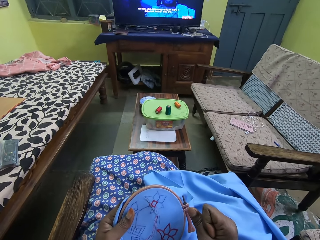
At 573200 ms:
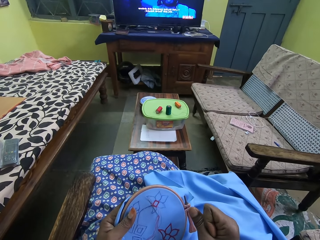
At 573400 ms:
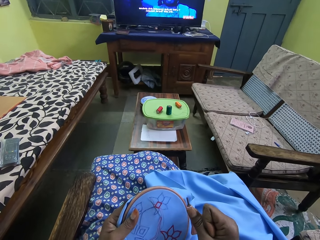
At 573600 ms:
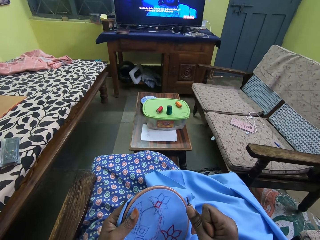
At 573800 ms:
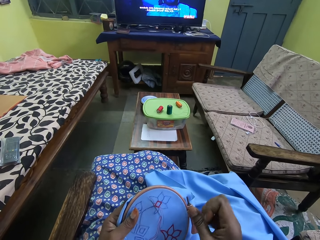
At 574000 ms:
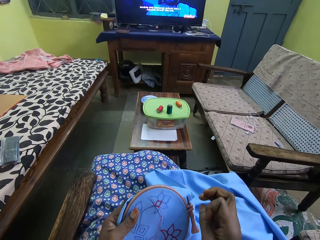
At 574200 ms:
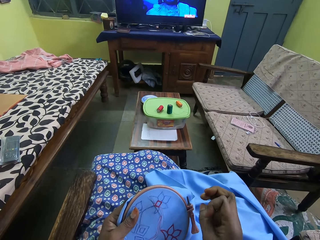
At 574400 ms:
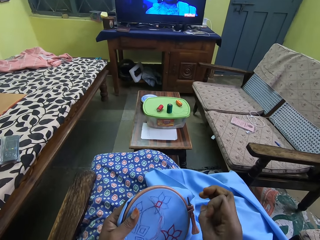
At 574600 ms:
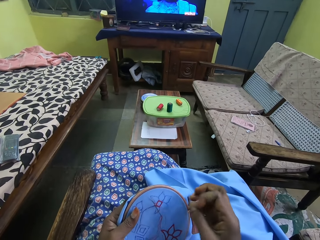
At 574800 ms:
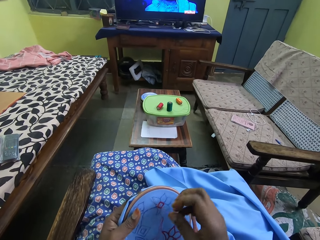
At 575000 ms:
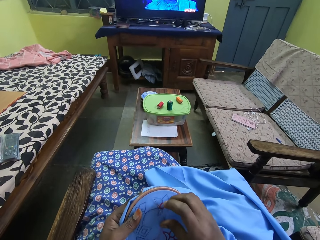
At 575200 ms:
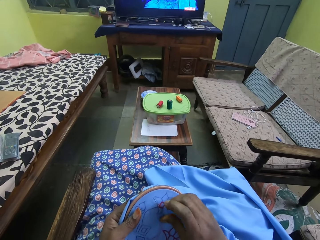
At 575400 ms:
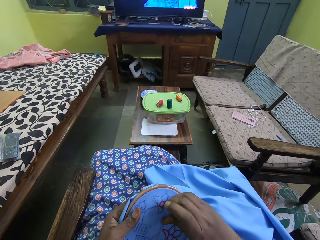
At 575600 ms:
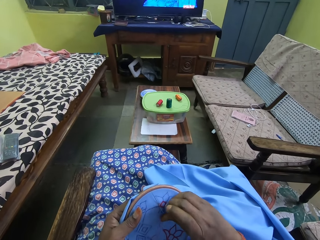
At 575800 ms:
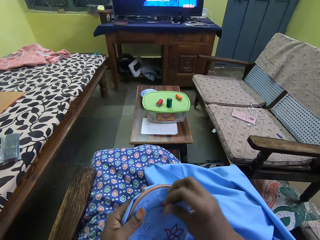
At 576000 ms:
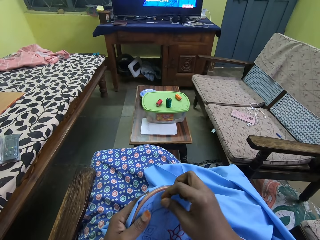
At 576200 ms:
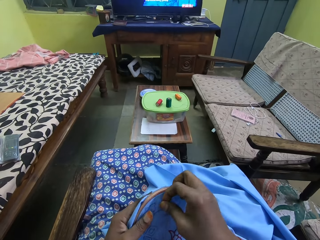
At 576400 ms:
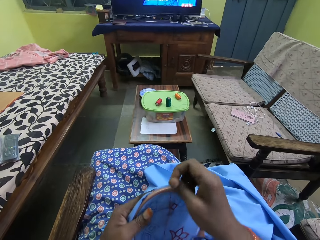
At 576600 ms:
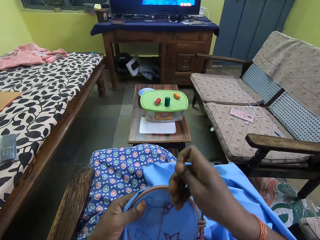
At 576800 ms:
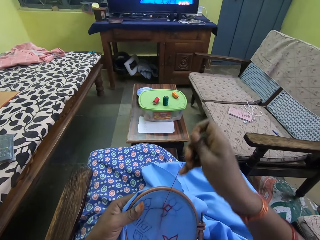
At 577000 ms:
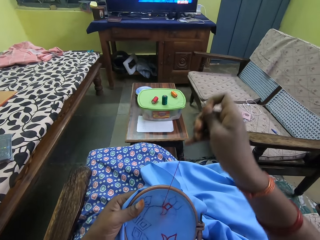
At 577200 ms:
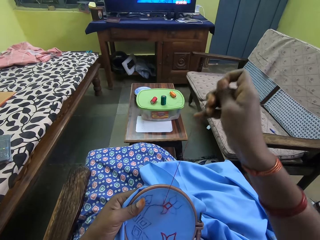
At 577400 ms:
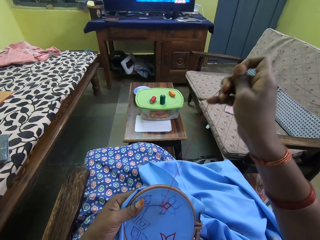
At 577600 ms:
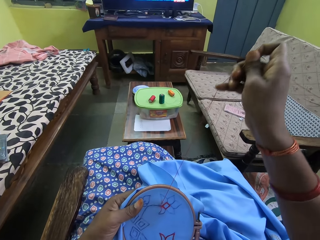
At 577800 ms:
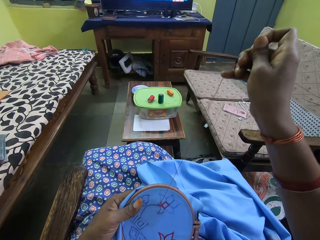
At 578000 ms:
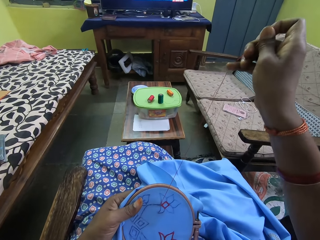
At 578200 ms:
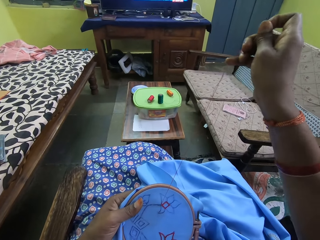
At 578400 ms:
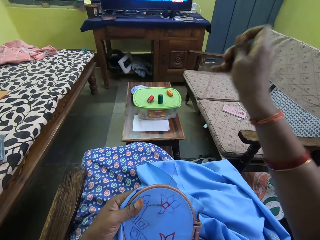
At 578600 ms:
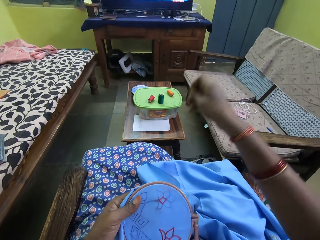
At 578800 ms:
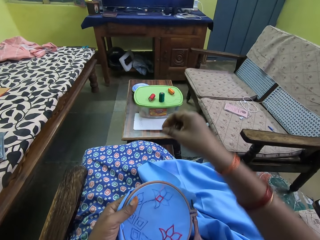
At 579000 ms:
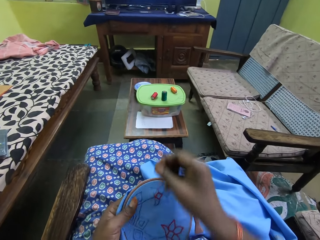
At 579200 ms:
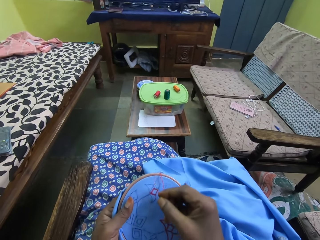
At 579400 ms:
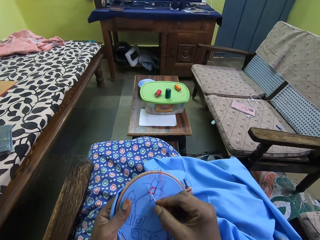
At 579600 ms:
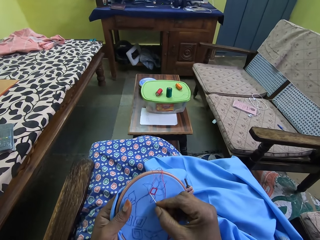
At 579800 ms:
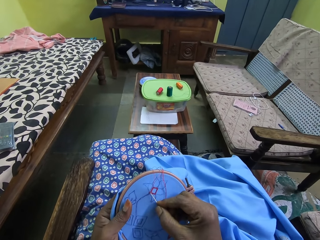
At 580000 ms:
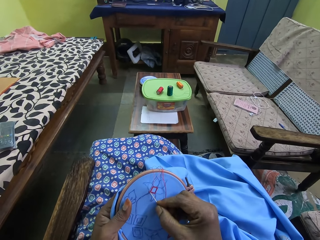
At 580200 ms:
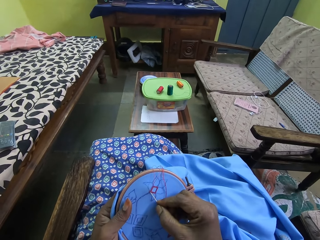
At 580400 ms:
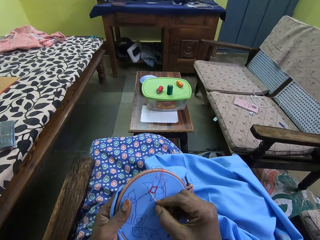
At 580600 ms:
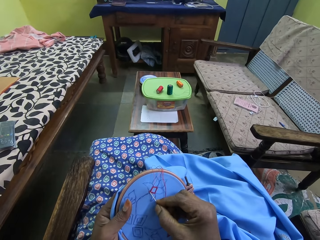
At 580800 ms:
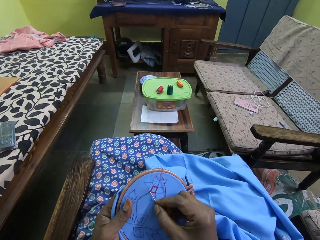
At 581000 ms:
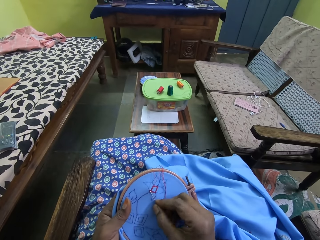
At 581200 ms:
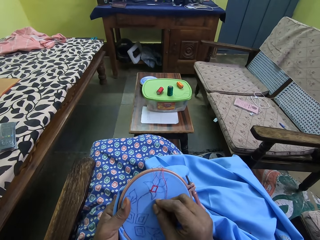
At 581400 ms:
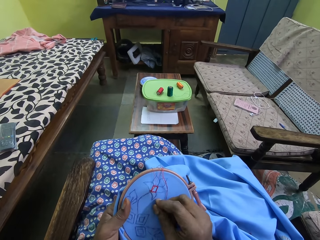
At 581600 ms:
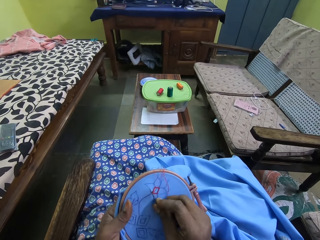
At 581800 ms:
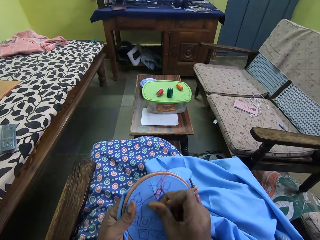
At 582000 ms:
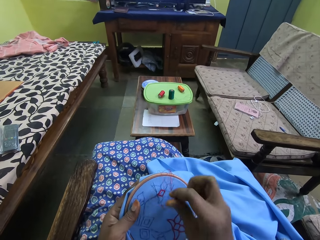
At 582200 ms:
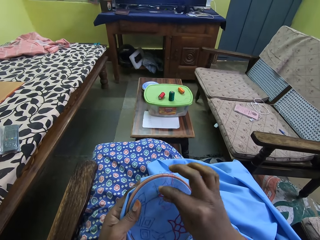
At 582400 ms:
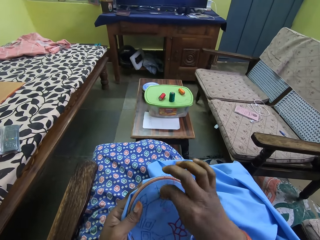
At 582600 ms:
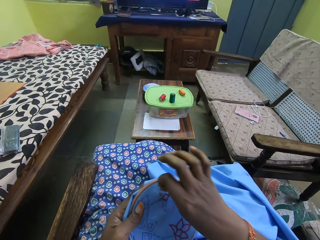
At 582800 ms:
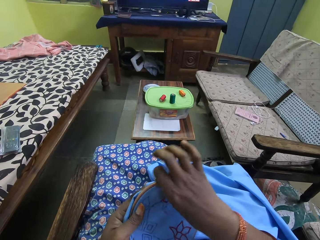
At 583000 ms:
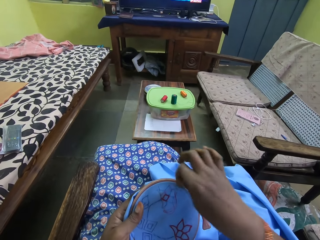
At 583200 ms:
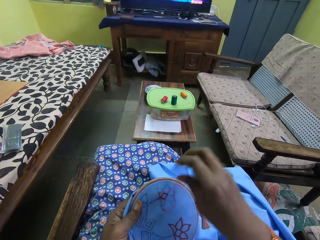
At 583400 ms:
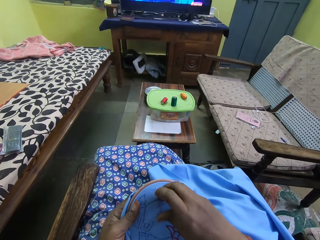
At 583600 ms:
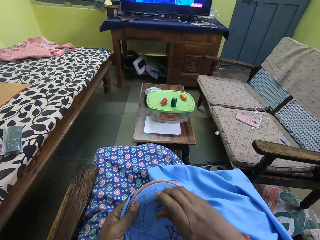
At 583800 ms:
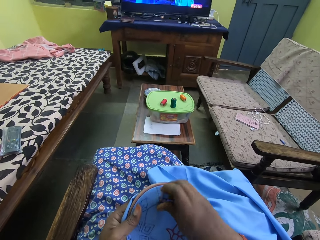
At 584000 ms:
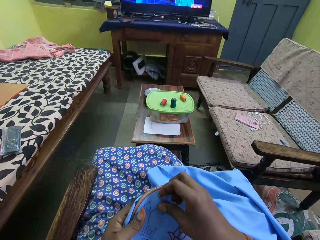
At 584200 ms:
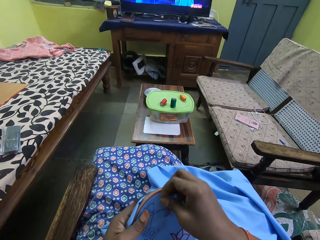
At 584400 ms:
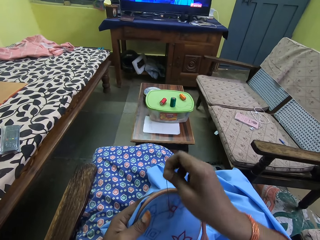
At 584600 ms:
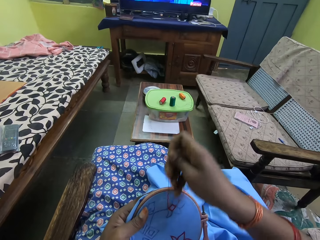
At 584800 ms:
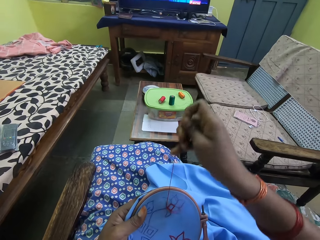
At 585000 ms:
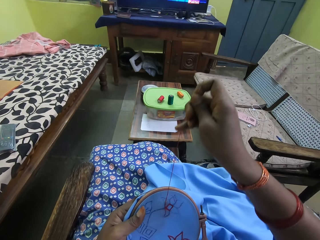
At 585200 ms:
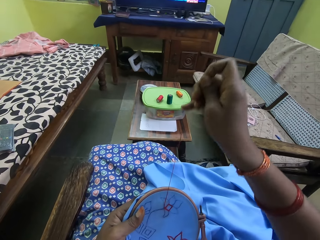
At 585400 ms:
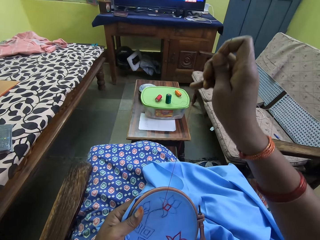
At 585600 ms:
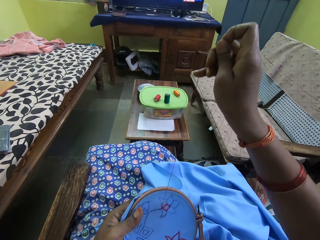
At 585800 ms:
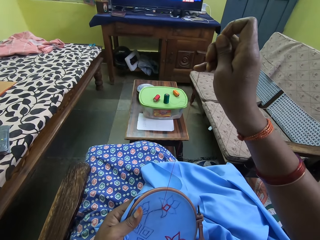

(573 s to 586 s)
The camera wearer pulls the needle and thread from the piece of cloth with her right hand. She stitches the piece of cloth in her left hand with the needle and thread in her right hand.

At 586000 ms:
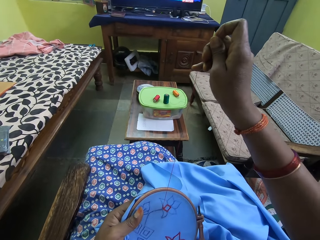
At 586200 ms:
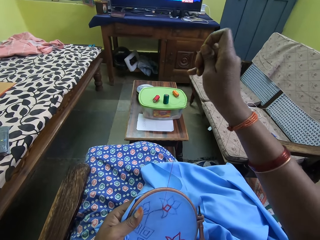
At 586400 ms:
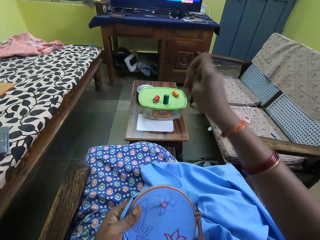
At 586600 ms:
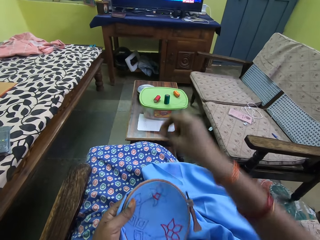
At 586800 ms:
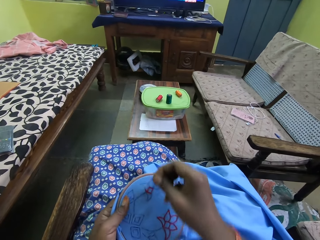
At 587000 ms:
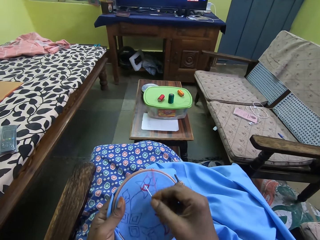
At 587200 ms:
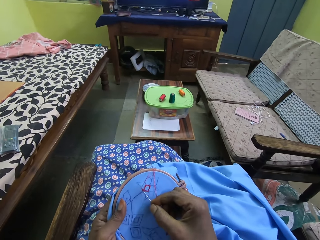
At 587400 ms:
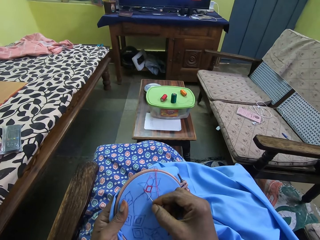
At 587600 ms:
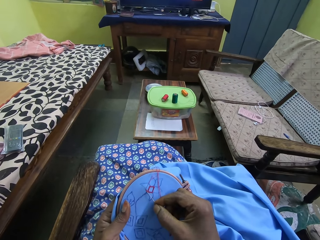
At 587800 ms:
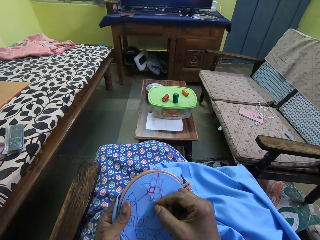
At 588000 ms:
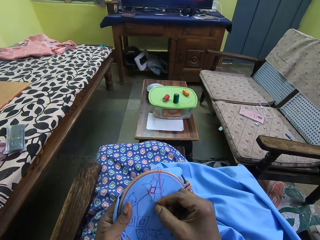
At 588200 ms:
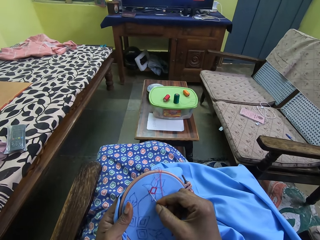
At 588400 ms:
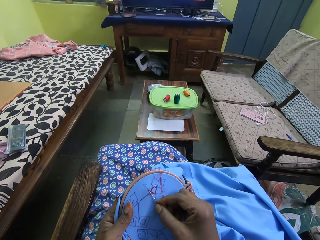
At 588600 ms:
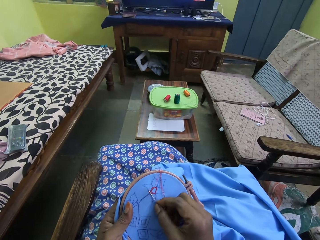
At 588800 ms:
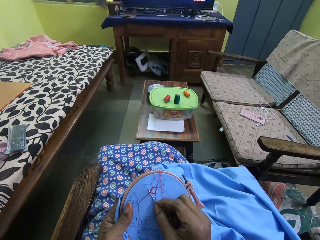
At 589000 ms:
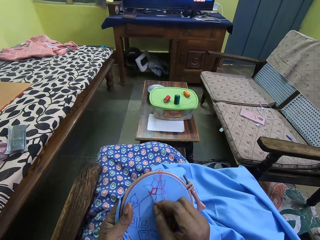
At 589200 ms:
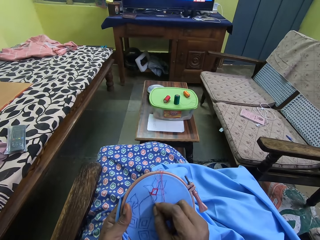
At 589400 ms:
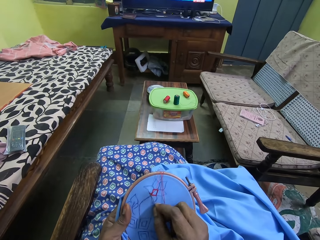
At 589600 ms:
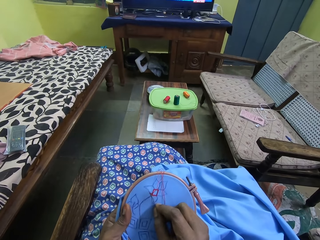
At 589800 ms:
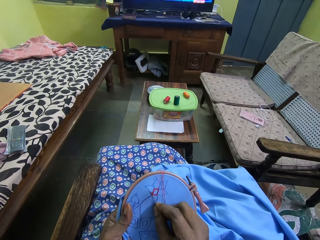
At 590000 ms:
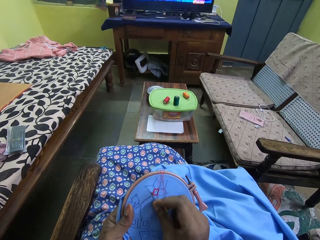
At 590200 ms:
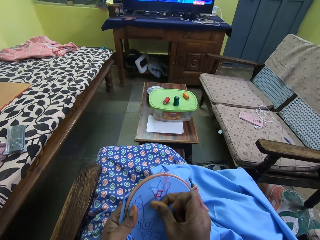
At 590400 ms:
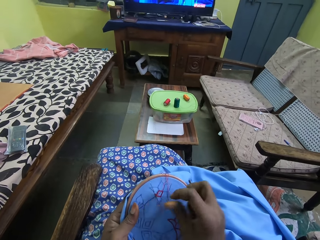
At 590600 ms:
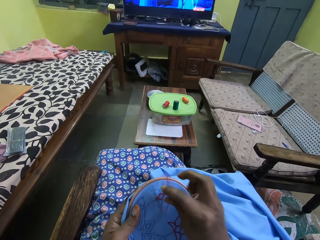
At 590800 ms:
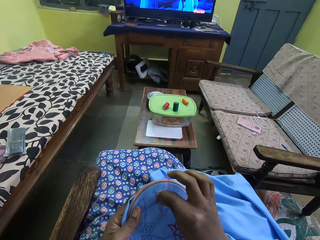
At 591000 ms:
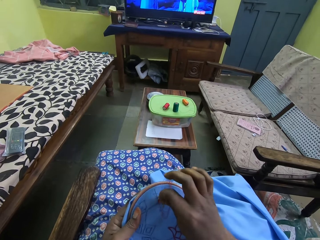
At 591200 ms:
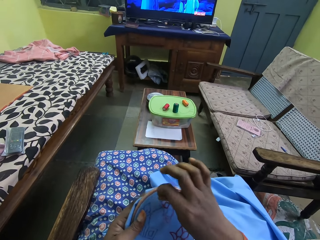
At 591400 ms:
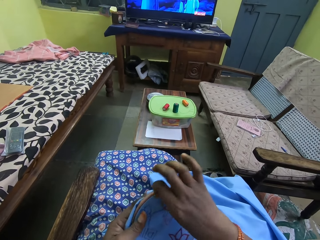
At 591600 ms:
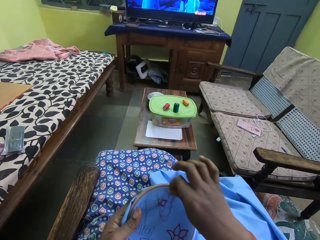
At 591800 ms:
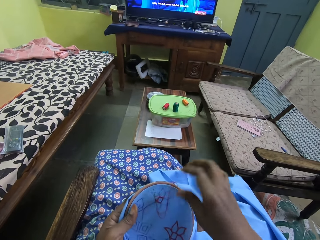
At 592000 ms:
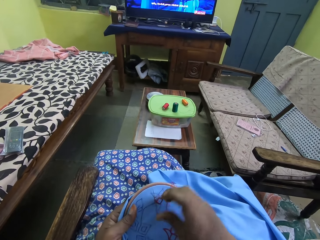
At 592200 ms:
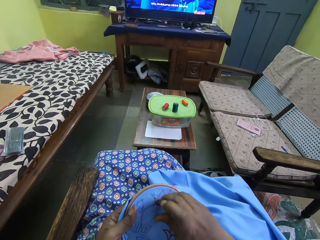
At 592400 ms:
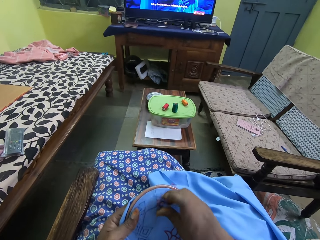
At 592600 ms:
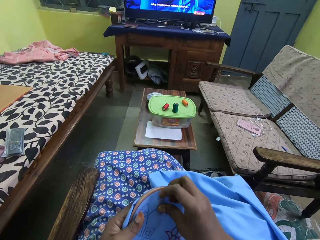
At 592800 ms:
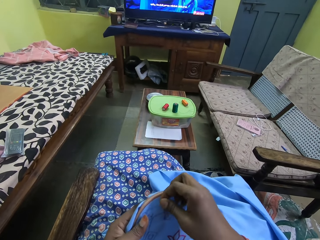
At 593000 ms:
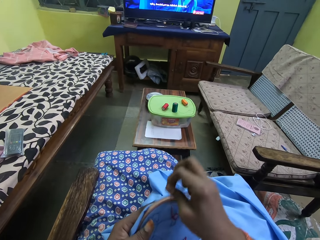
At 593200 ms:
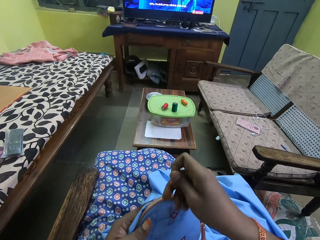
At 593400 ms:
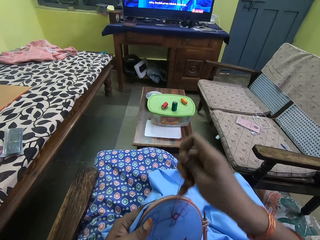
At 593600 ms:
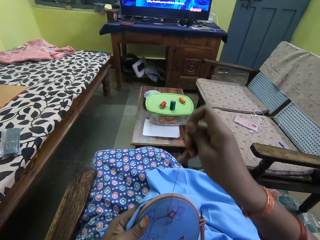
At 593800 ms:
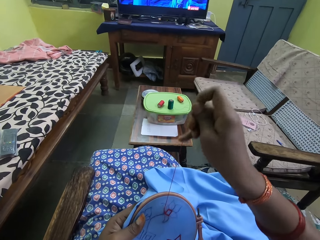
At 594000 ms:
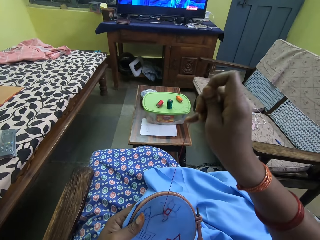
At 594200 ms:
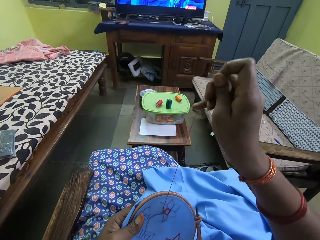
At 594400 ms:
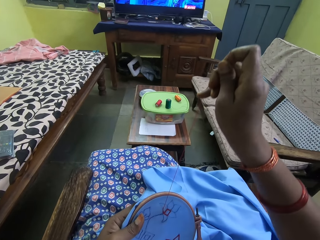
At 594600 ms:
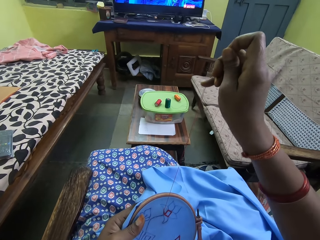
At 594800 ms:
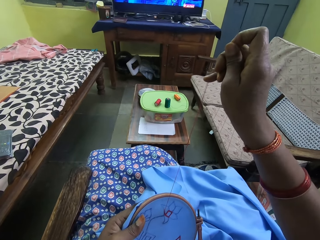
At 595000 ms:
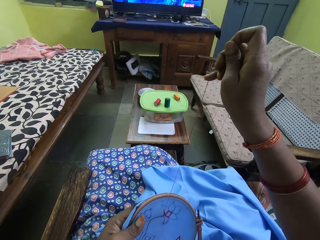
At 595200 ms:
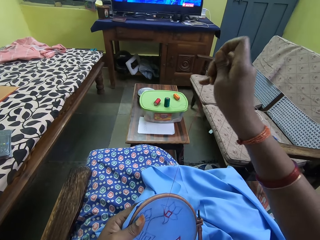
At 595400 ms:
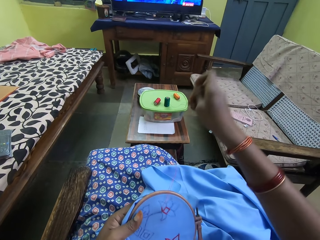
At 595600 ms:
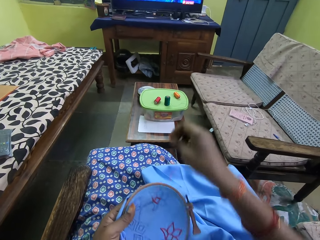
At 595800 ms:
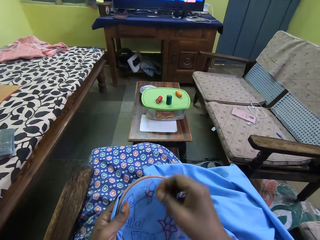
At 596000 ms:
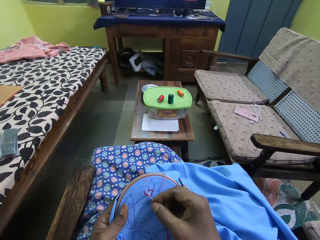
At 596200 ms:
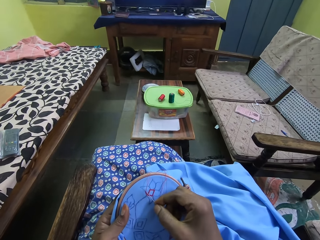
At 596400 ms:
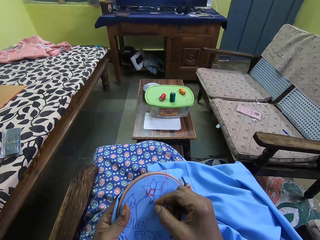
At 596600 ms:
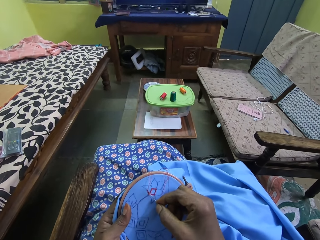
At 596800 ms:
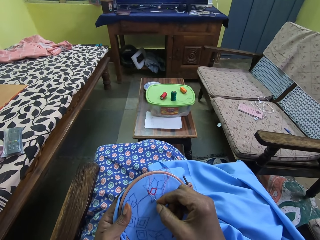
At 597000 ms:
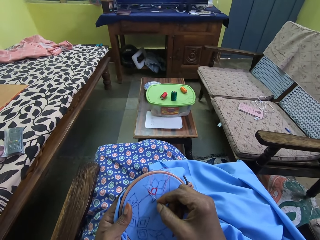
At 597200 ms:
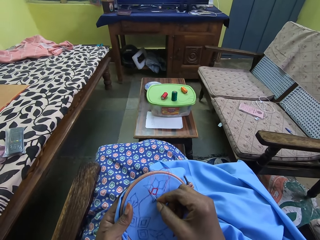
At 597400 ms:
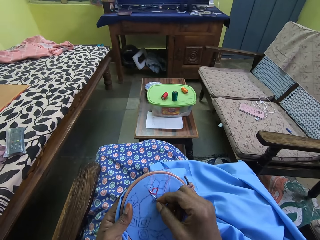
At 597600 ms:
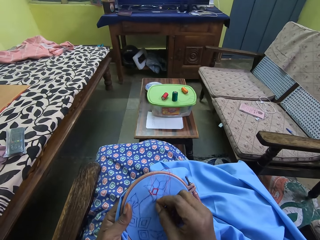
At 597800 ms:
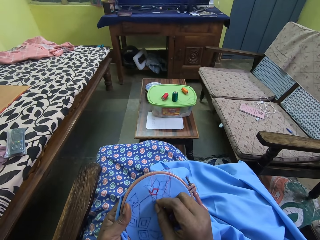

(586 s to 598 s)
The camera wearer fixes the sewing thread. They pull the needle. They sew the piece of cloth.
